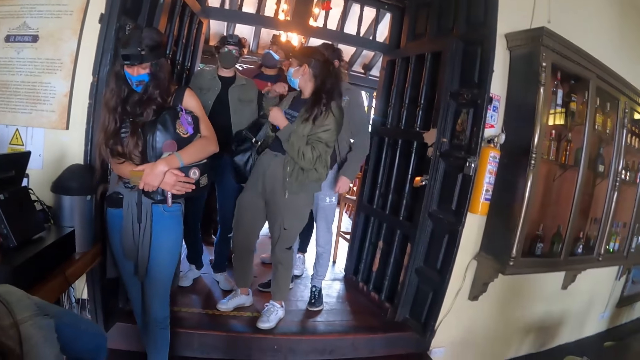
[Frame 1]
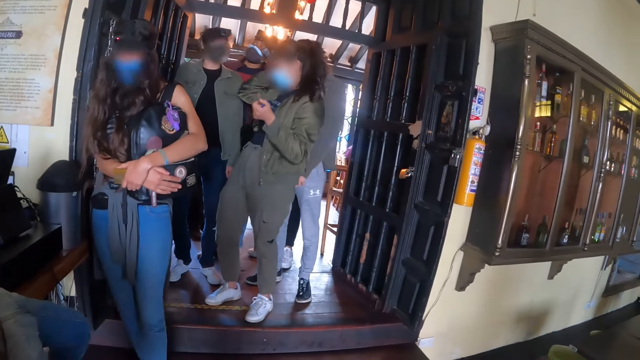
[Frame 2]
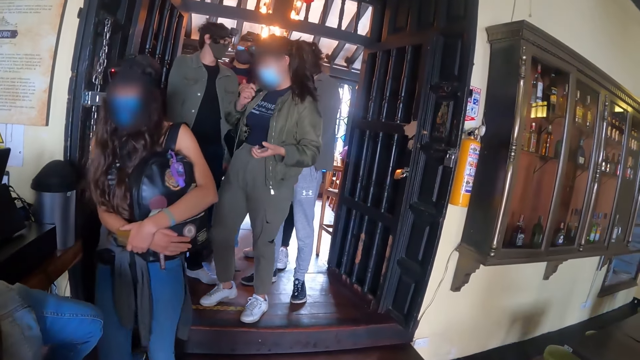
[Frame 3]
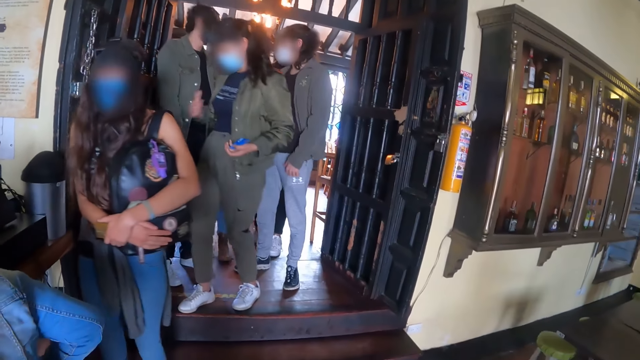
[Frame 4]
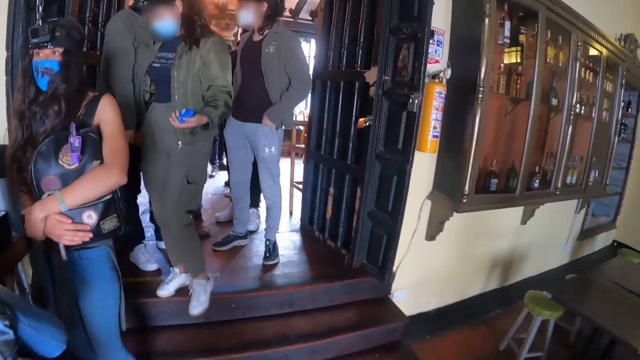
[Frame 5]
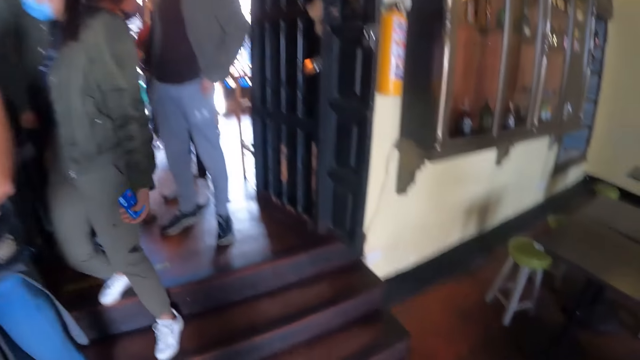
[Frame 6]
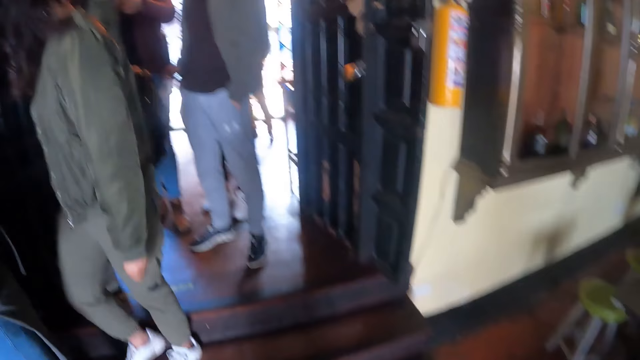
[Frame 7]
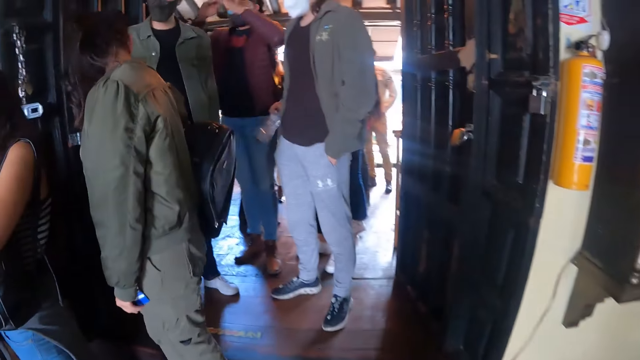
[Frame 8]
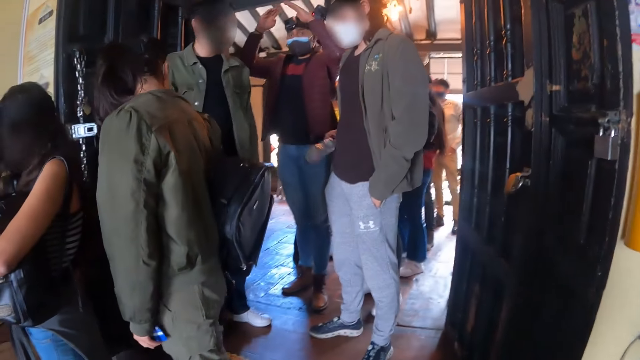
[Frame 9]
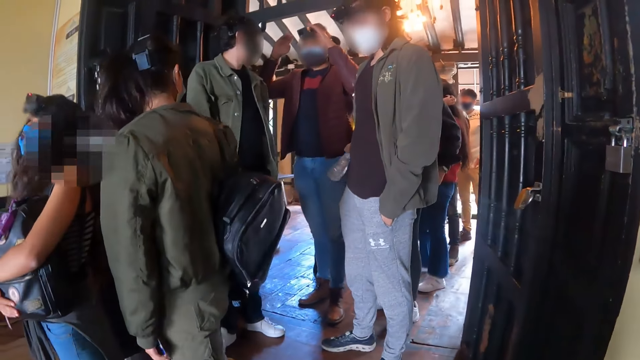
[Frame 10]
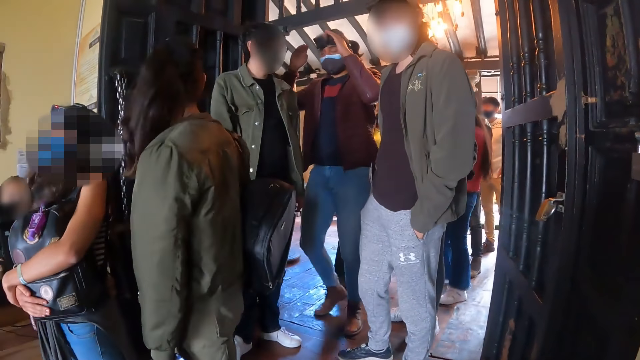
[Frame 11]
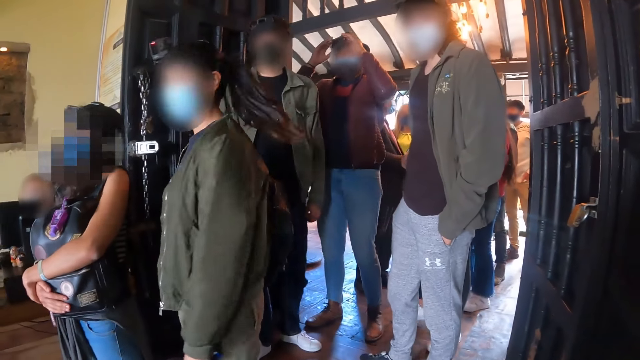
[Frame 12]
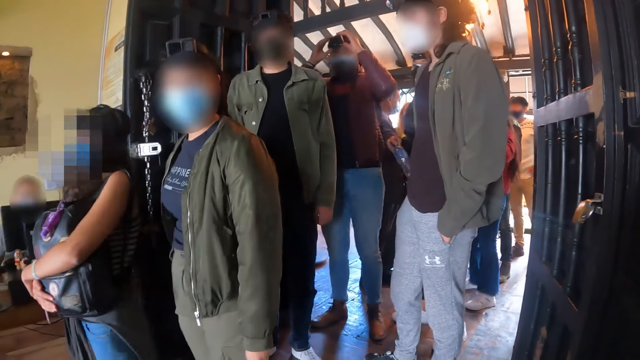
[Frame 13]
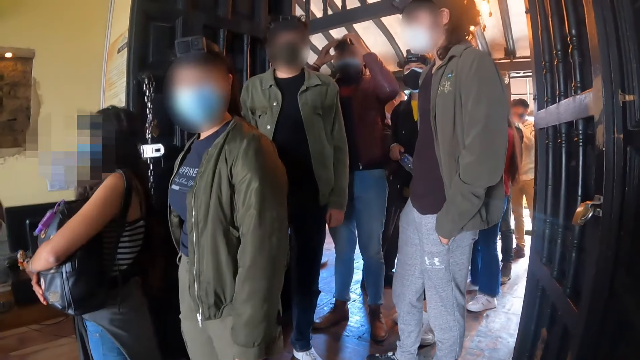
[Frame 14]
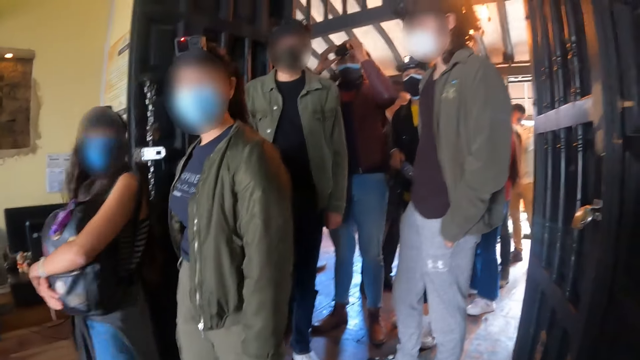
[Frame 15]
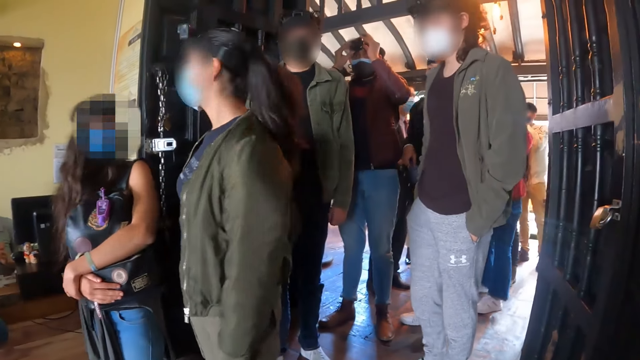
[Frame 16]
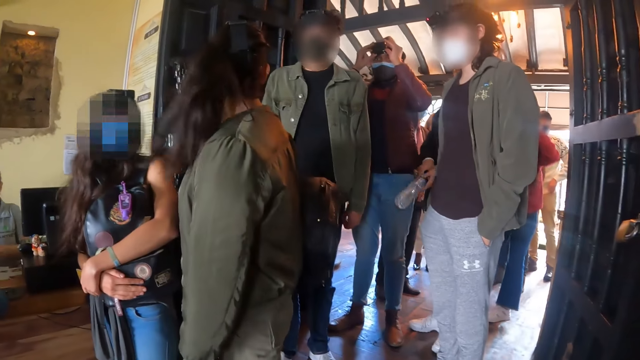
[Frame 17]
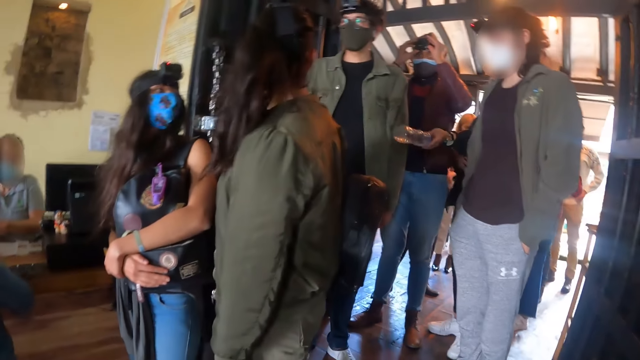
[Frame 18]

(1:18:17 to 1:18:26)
A woman walks on the stairs. The camera wearer stares at the doorway.

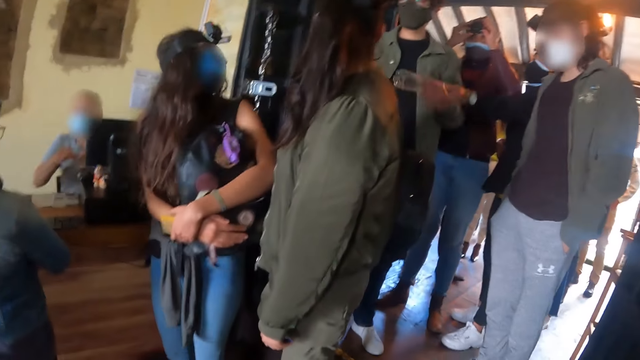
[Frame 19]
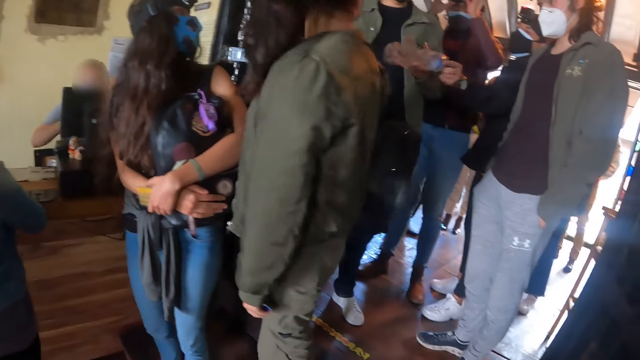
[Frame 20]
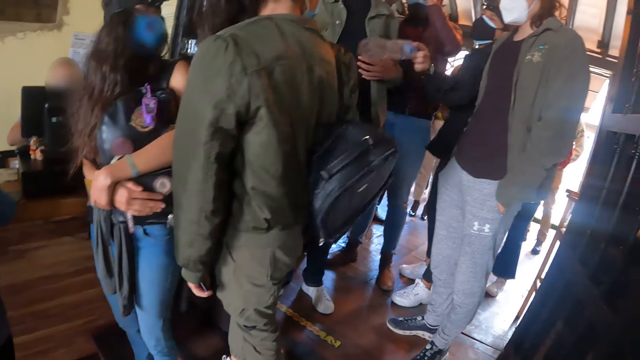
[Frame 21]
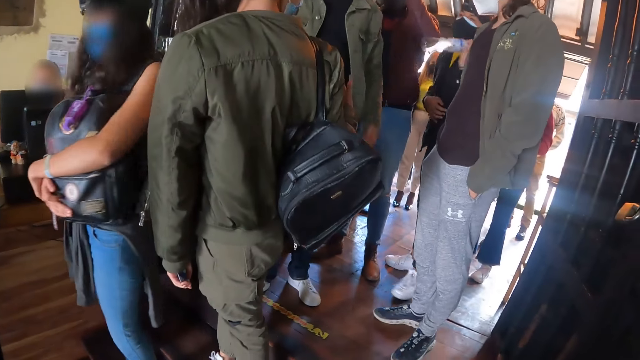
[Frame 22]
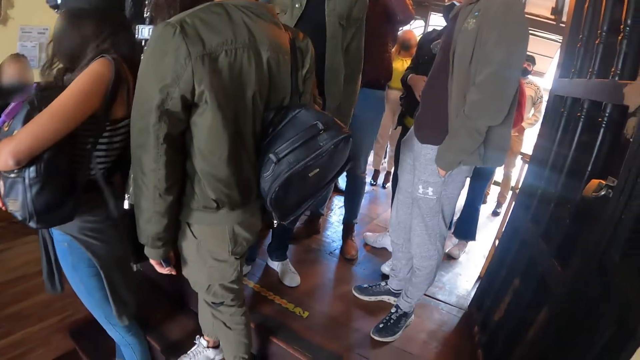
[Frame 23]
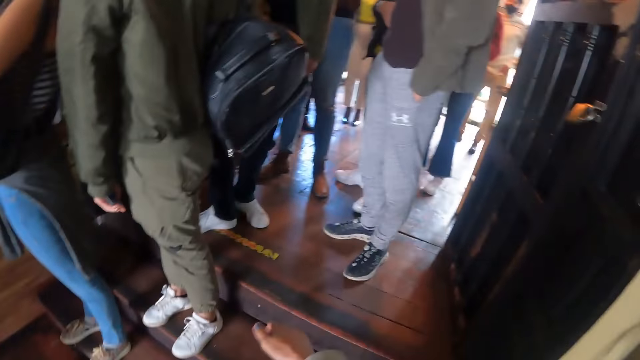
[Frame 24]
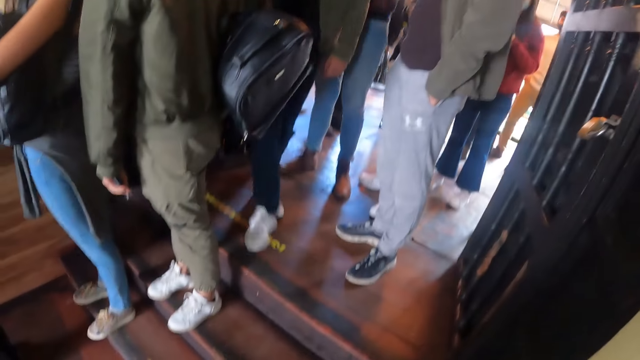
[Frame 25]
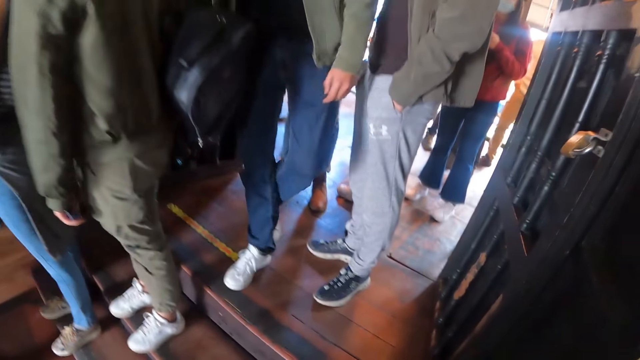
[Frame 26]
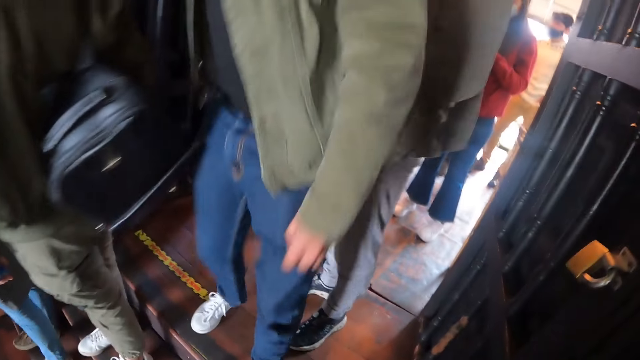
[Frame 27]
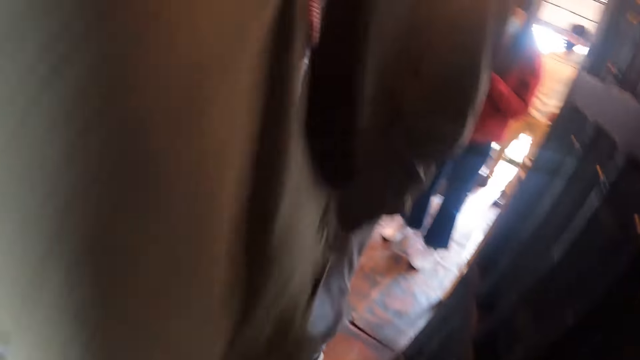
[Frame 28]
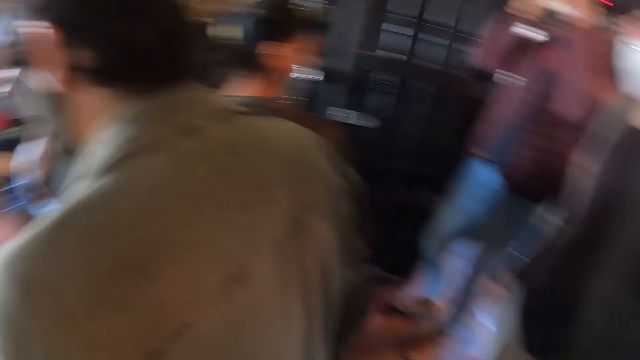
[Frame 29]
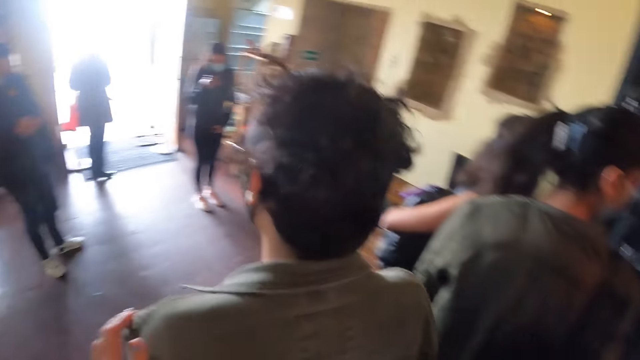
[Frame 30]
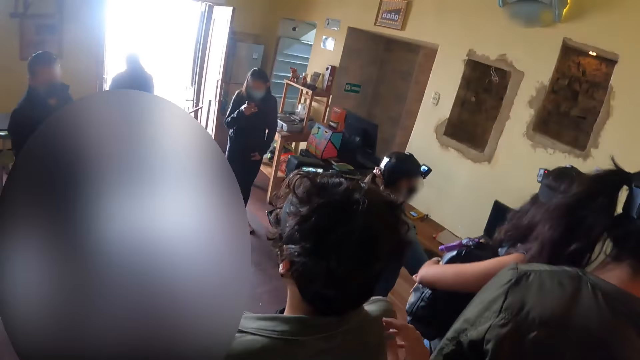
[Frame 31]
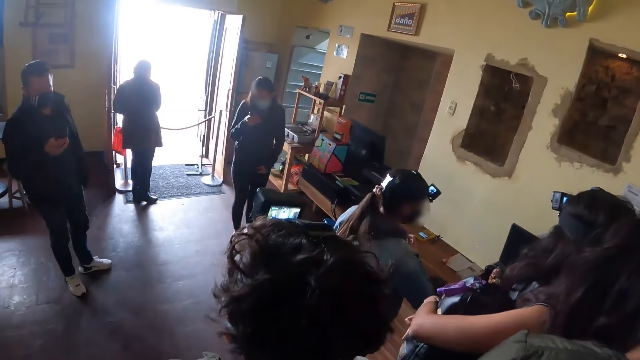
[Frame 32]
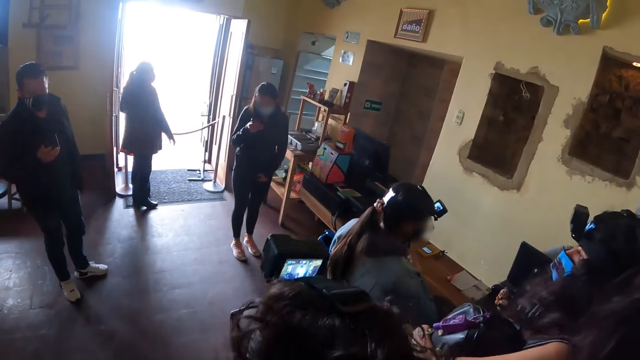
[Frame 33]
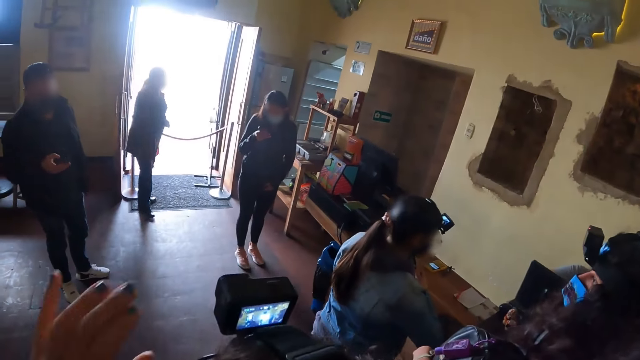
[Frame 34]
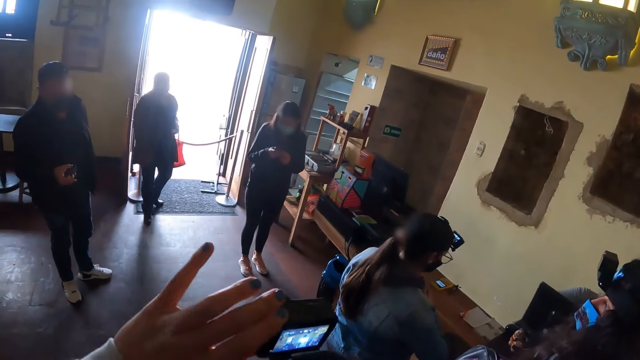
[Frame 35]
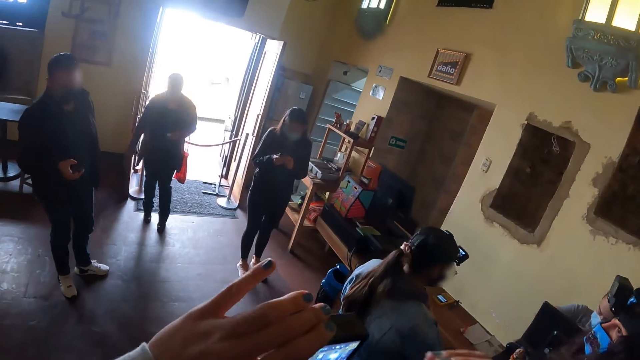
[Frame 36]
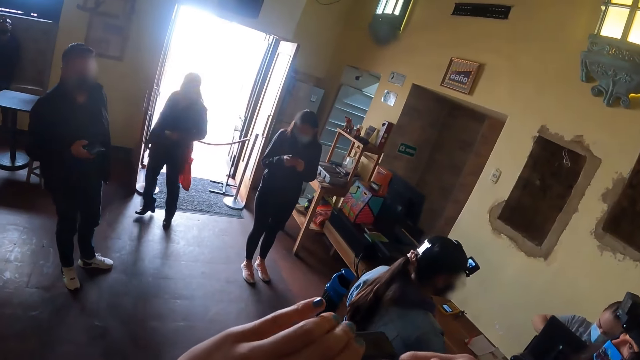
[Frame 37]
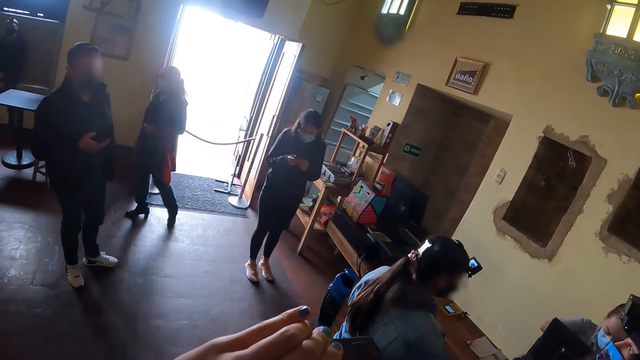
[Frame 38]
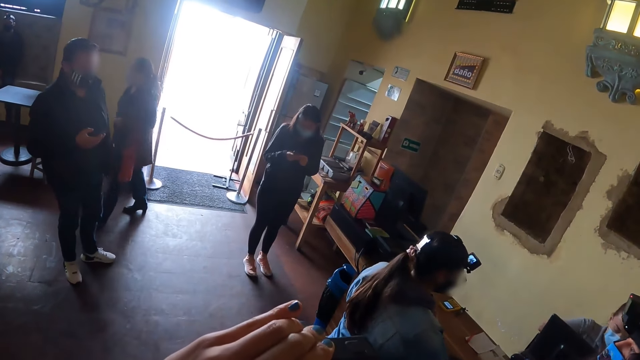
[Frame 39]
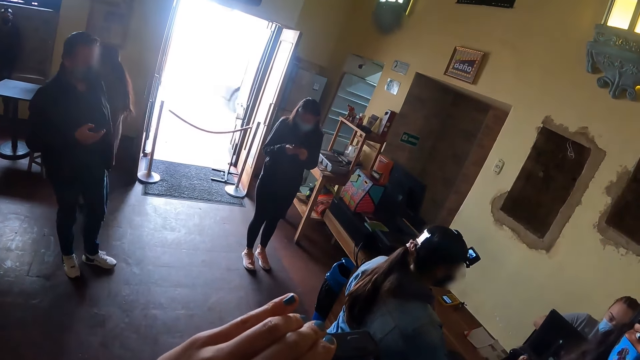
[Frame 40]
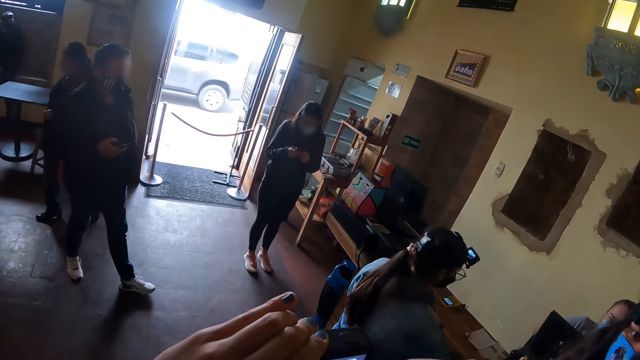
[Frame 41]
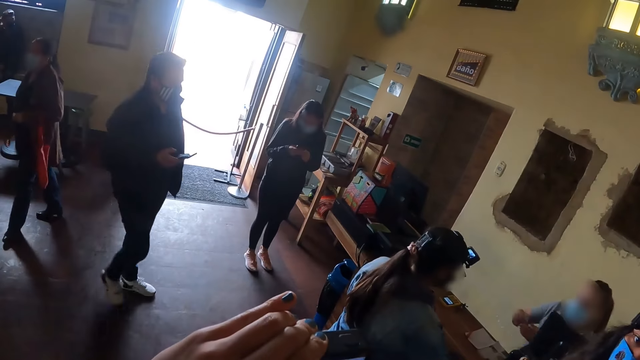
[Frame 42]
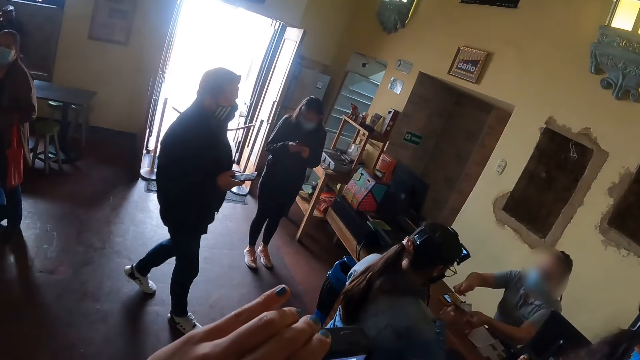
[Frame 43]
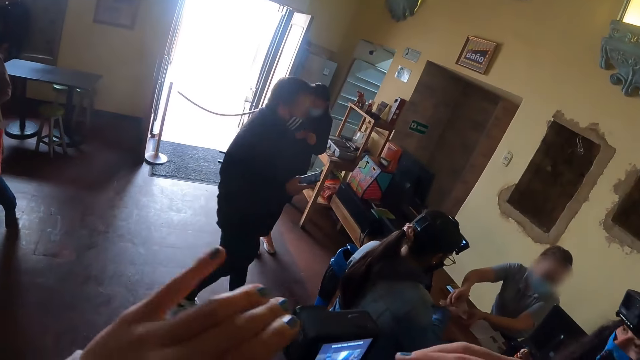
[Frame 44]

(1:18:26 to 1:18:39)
The camera wearer moves a hand. A man walks past the camera wearer. The camera wearer adjusts the man's camera.
